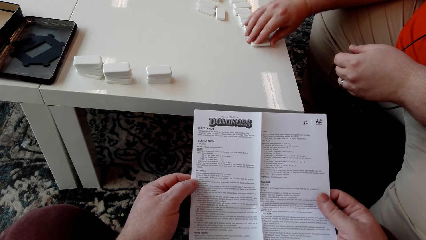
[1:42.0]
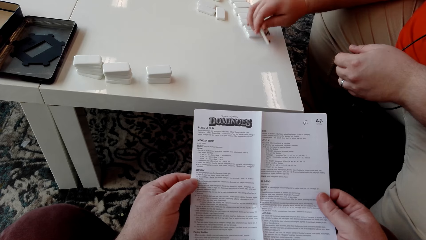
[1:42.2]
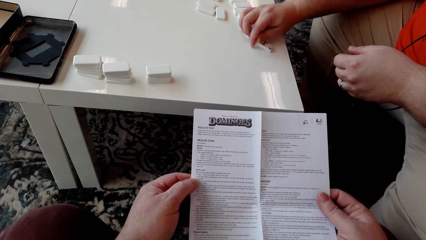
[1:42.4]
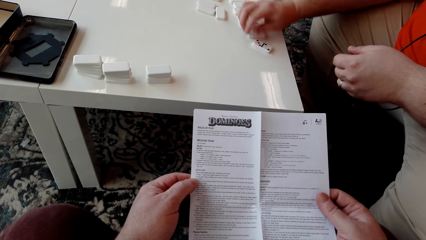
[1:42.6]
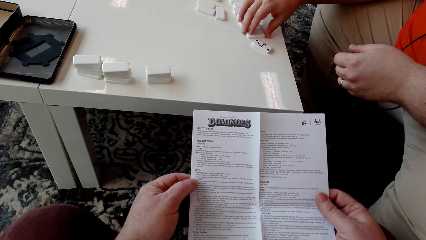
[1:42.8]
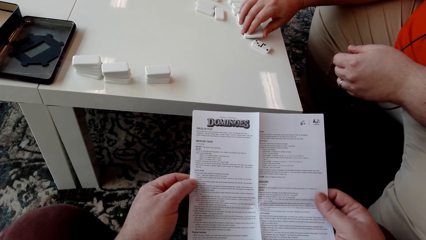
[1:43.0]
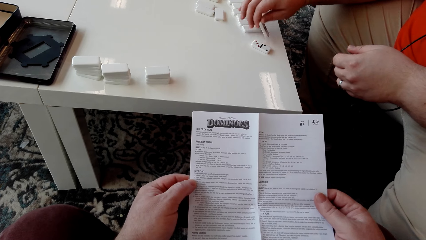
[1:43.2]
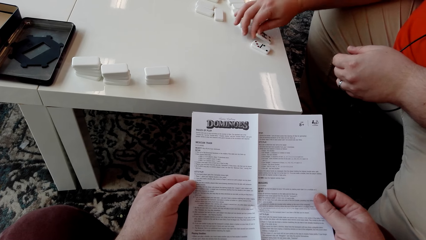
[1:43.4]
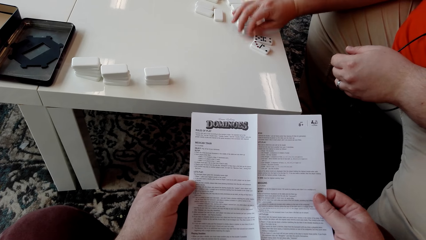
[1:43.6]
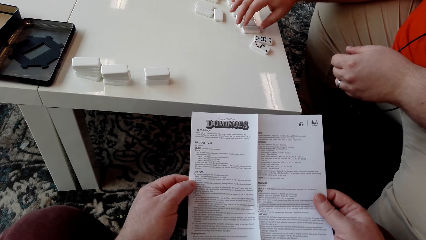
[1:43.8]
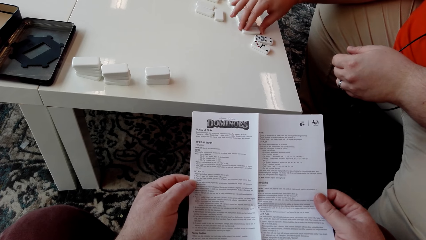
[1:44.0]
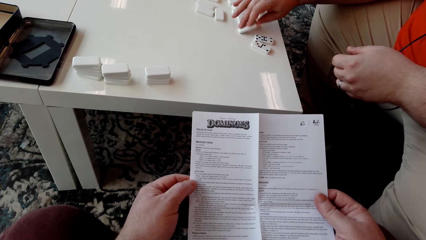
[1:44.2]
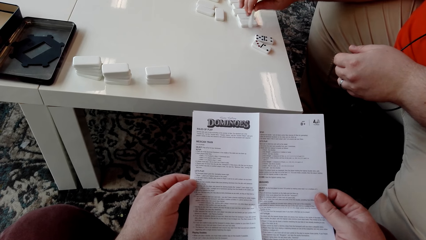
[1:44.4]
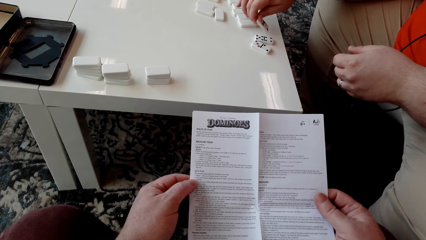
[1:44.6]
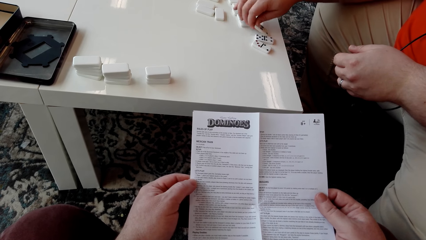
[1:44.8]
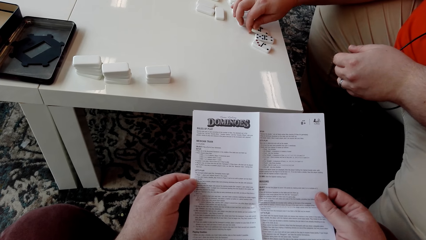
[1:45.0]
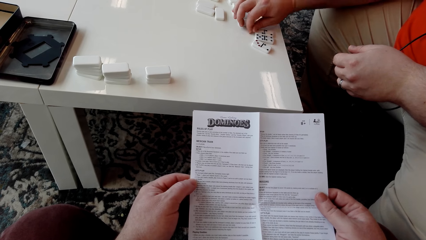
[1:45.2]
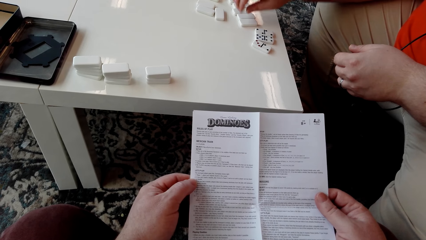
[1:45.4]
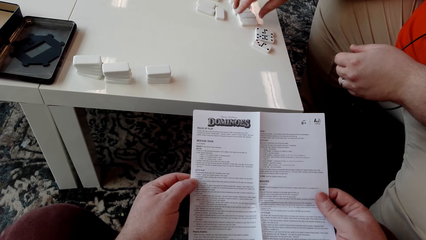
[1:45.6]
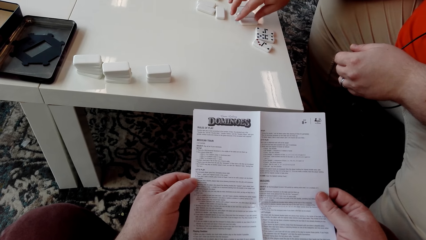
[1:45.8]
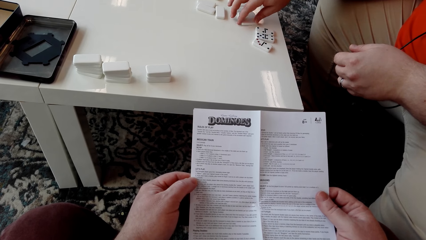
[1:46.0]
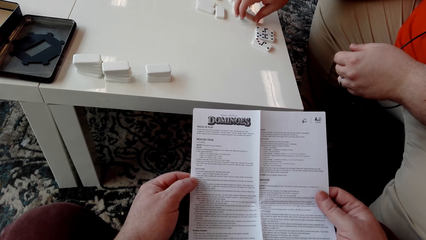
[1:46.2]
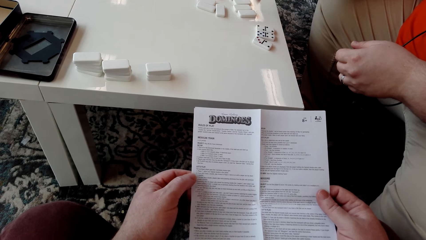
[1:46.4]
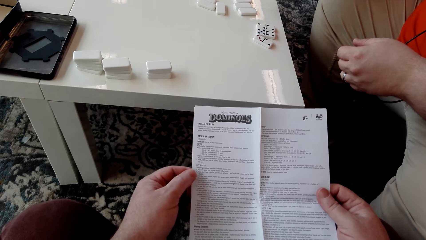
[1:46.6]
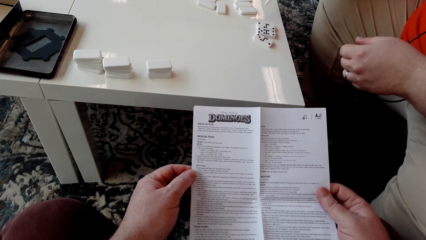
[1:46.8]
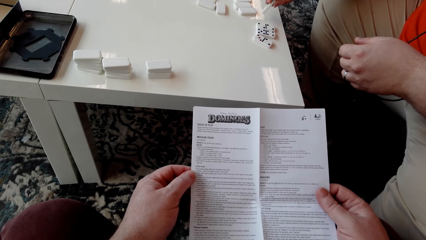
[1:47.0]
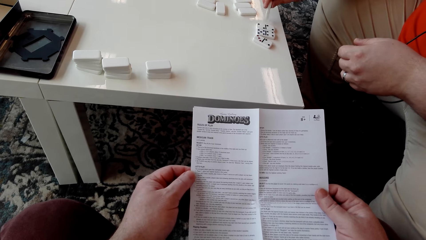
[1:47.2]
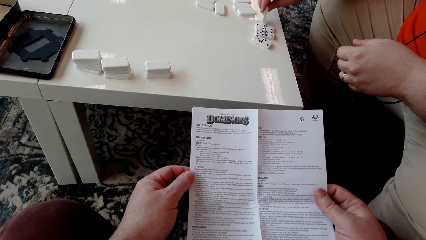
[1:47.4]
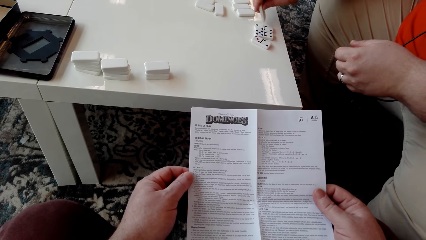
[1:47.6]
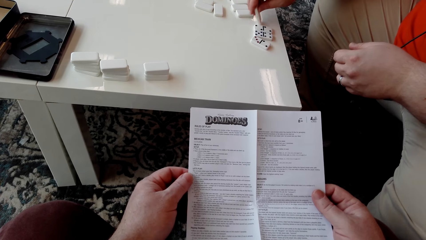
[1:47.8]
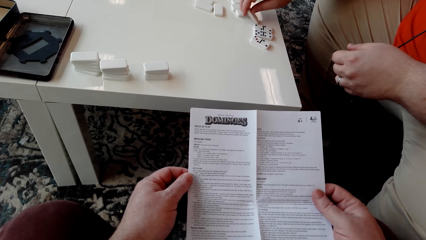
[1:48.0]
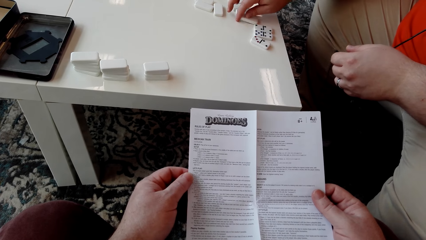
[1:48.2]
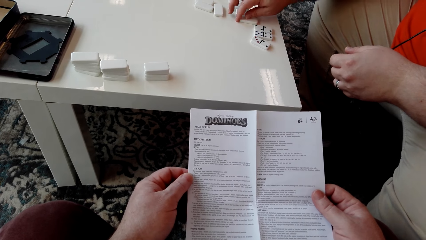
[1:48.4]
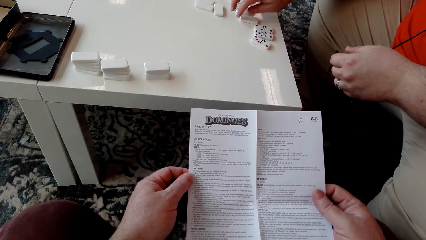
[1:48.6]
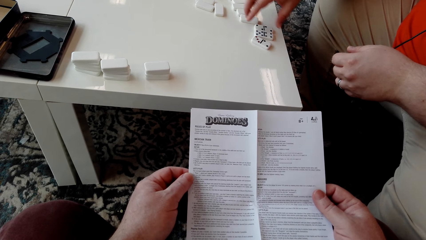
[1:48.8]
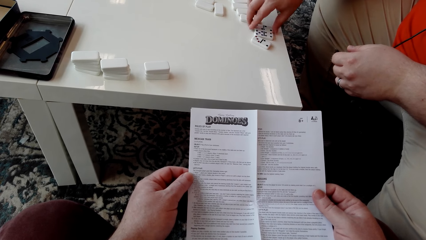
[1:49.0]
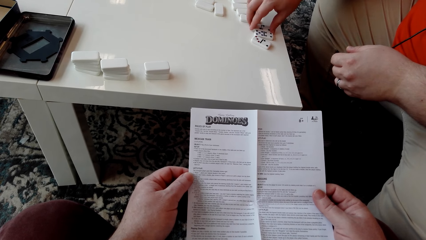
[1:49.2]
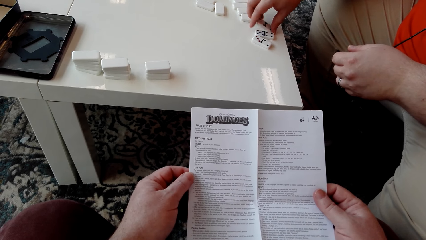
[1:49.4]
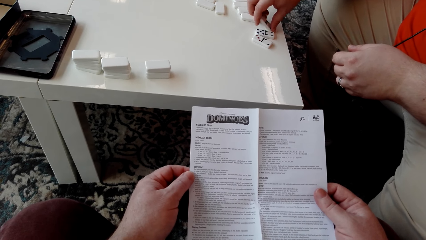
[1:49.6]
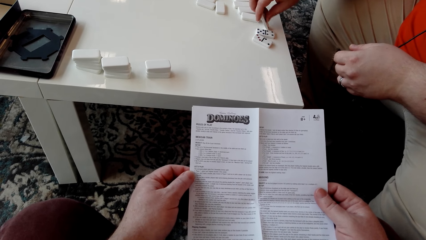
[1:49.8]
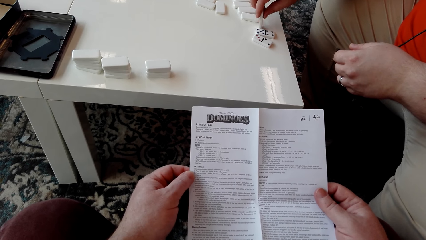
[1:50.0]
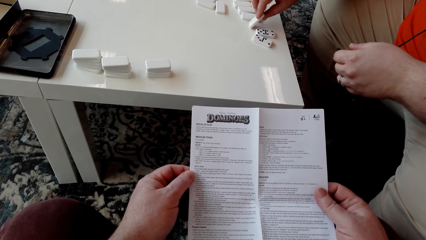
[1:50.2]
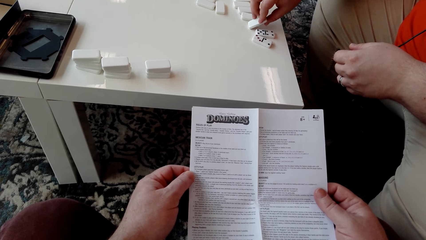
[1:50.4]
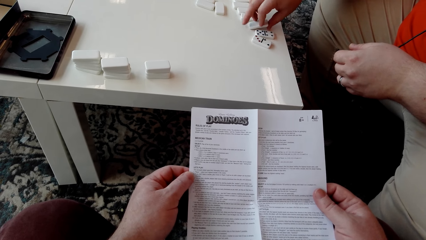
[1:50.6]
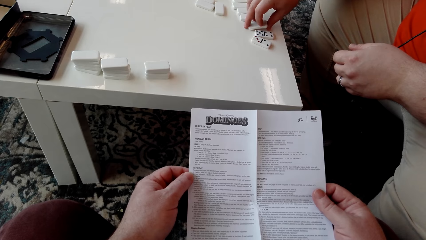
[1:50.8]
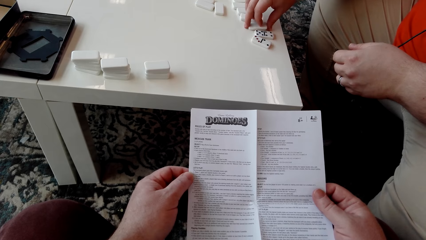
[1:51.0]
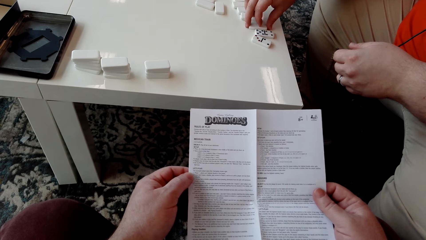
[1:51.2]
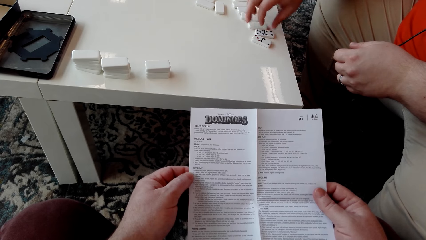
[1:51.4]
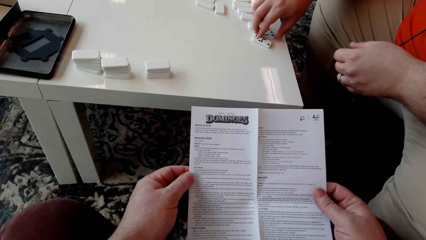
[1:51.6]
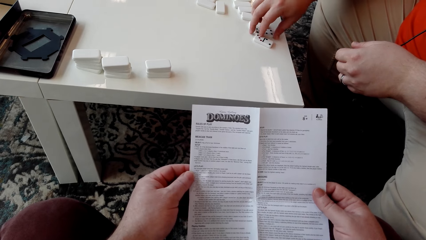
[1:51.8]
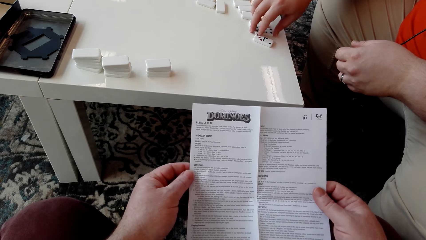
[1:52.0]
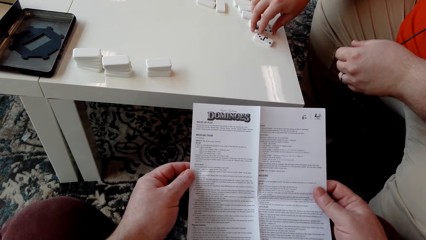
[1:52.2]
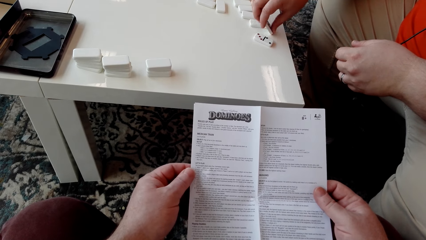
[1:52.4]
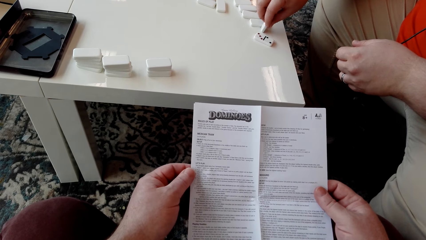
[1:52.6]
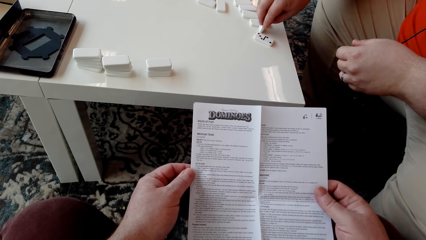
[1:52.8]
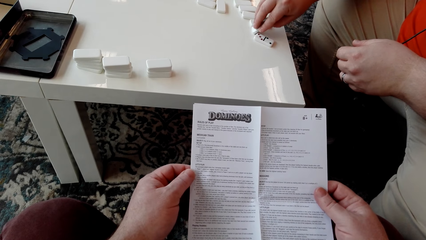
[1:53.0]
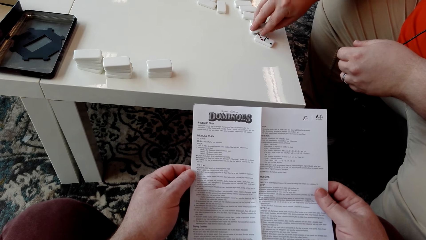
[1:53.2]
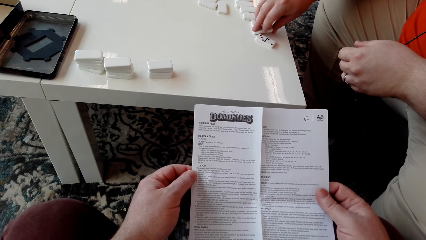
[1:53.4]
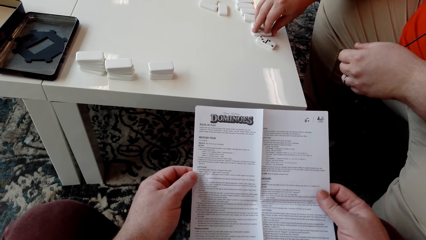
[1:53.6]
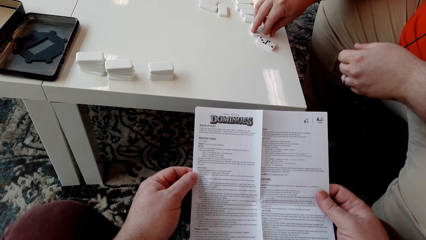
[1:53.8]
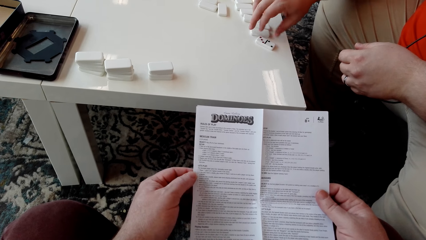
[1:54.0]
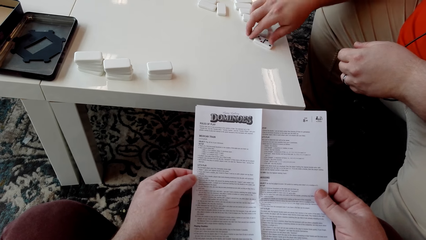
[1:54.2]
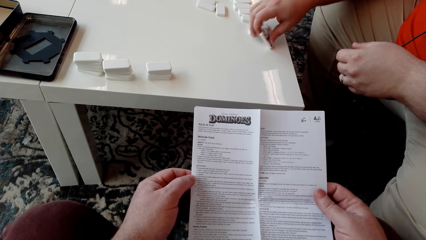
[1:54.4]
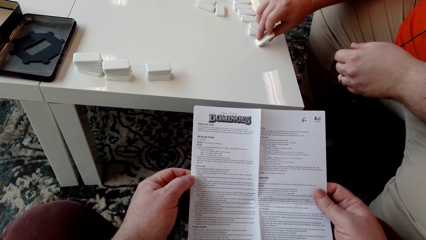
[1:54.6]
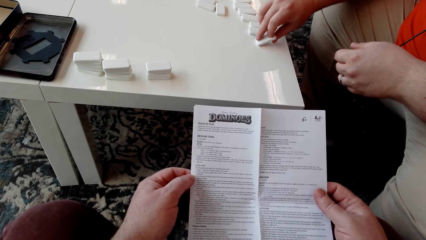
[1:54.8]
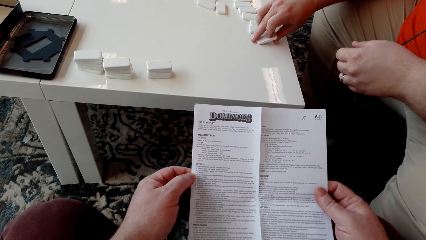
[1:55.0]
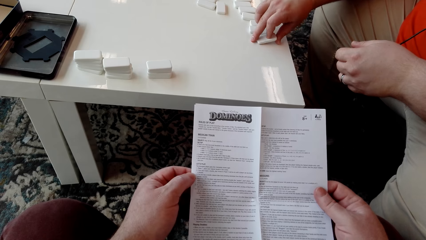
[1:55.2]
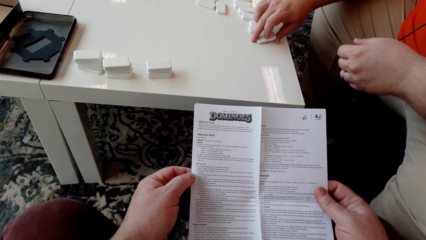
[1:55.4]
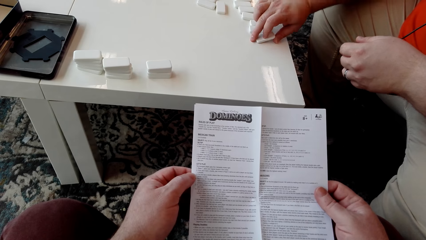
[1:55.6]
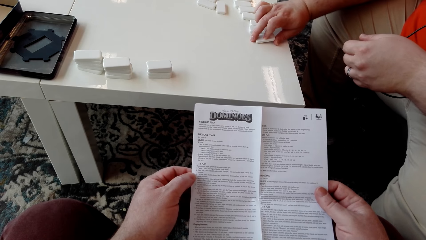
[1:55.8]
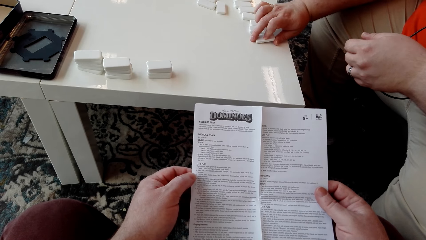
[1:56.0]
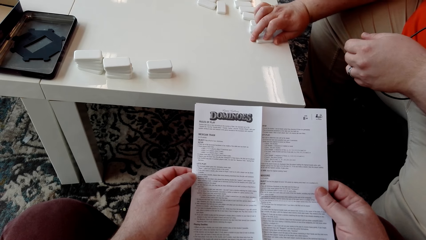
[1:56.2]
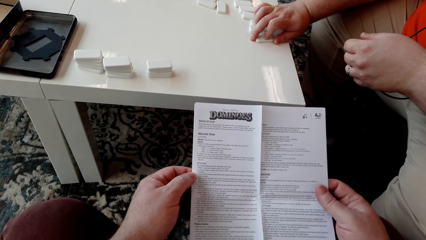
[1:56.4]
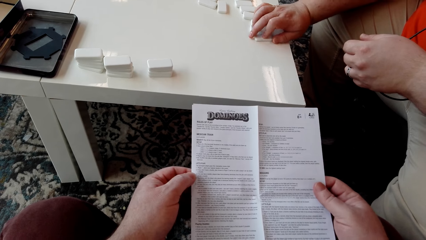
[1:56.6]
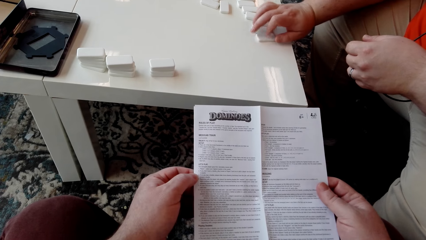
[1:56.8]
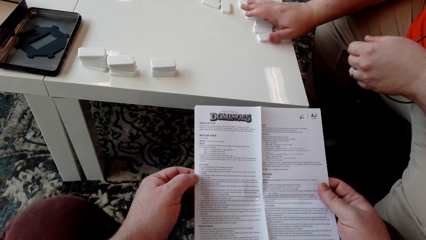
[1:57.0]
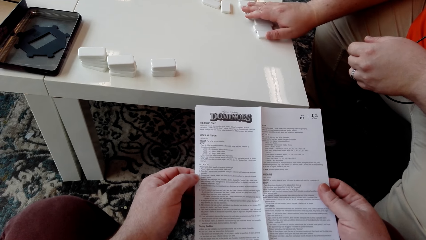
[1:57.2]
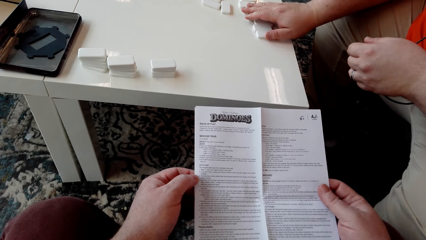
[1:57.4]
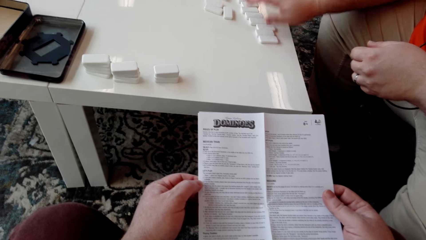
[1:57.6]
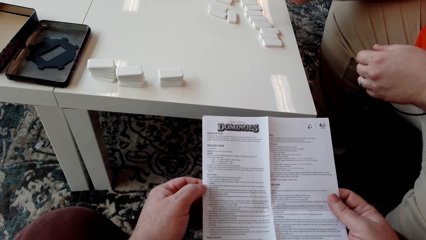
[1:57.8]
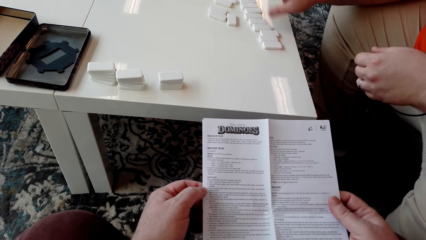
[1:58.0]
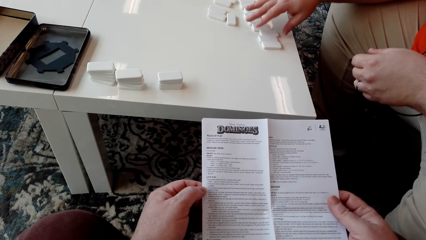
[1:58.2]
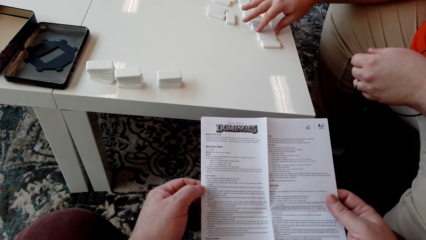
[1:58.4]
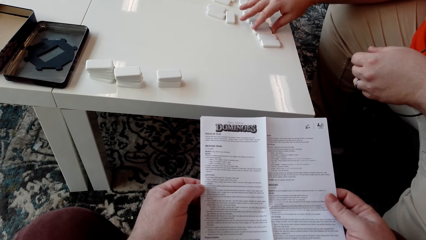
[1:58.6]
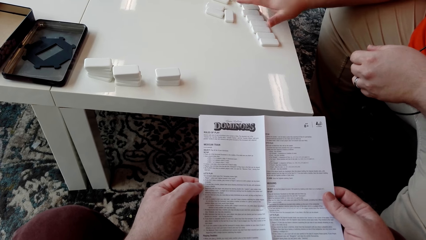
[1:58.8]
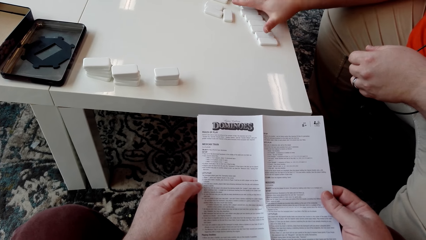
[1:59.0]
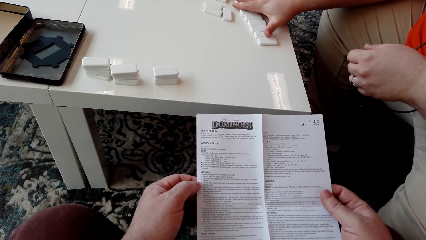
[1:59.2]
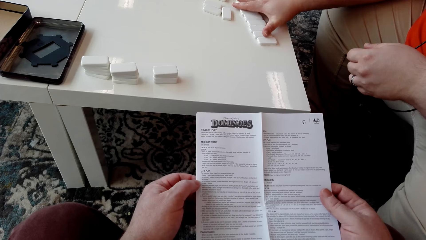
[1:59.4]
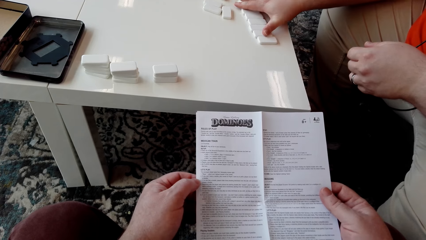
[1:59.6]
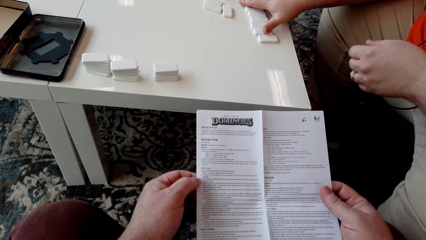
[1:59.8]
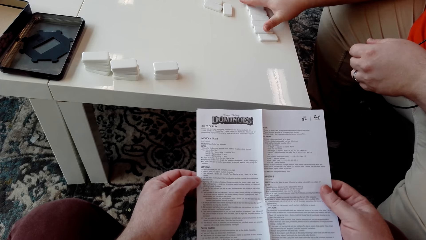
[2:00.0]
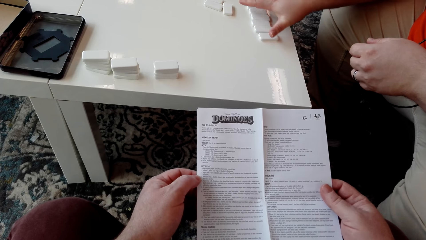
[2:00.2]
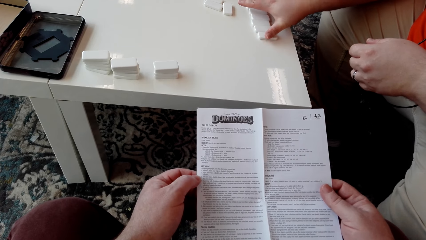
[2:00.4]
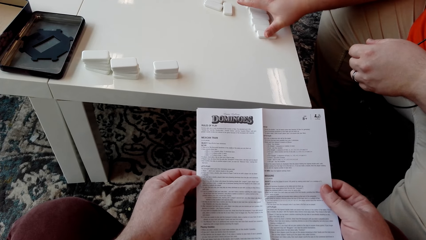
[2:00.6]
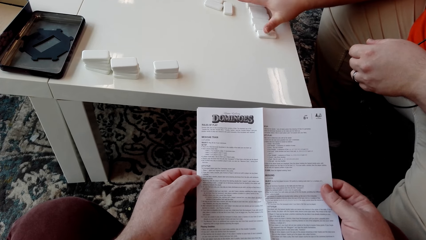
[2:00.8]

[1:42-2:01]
A man turns domino pieces or tiles on the table. He turns another domino tile. He does so again. He picks up a domino tile. He puts the domino tile on the table. He turns a domino tile. He turns another domino tile. He does so again. He aligns the domino pieces on the table.
